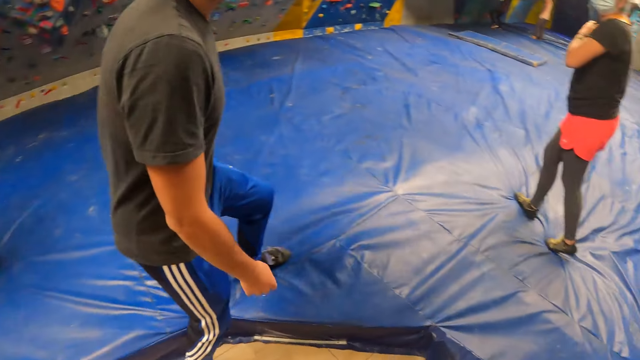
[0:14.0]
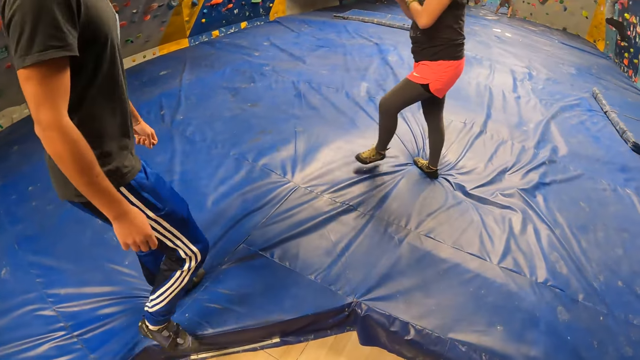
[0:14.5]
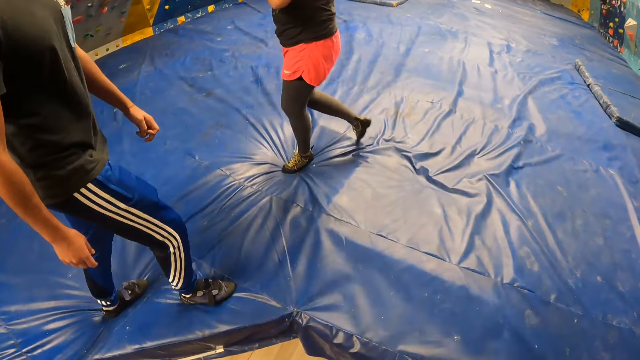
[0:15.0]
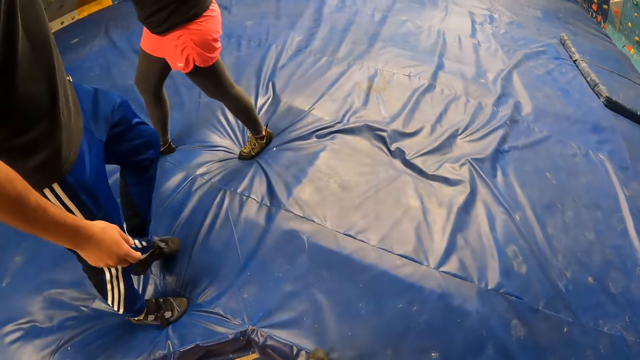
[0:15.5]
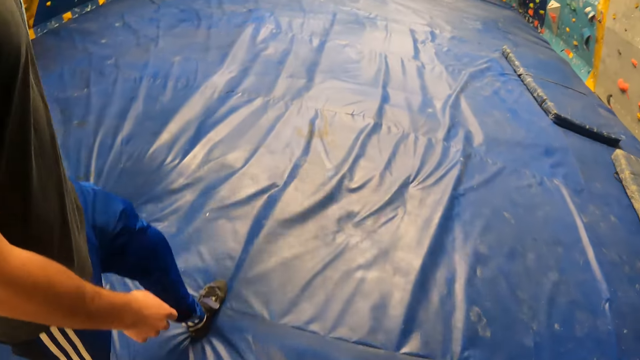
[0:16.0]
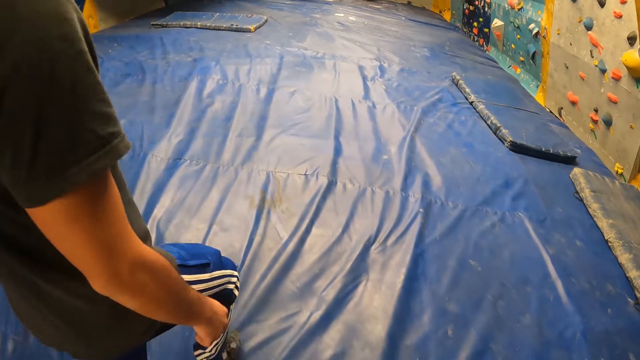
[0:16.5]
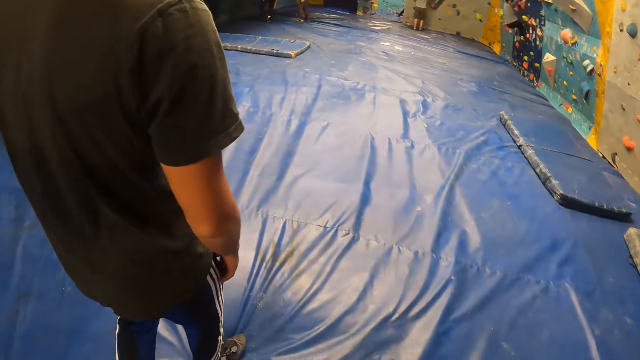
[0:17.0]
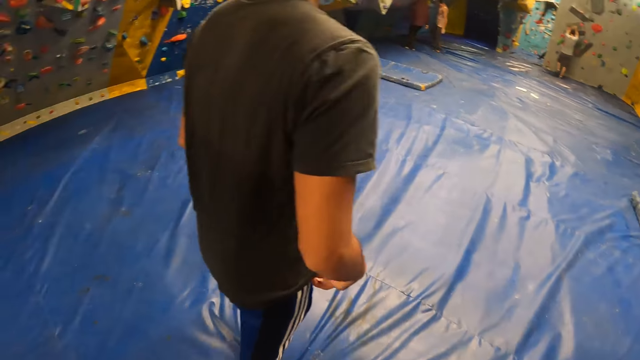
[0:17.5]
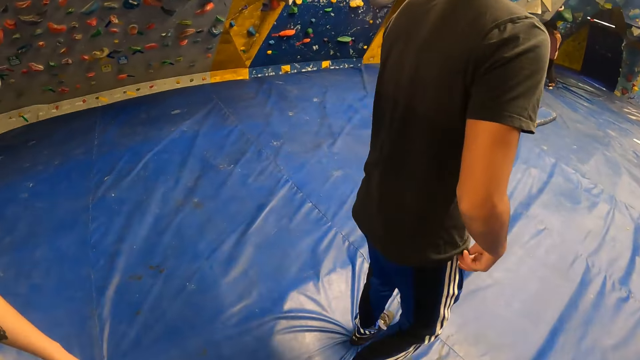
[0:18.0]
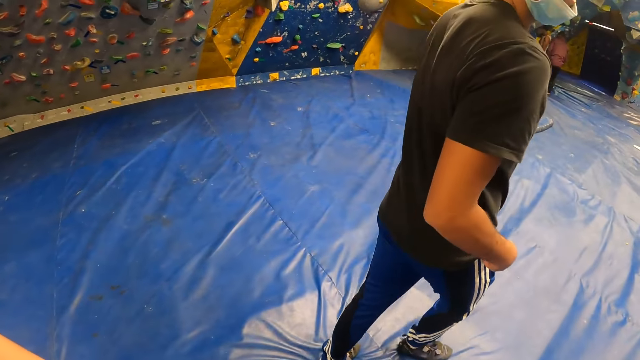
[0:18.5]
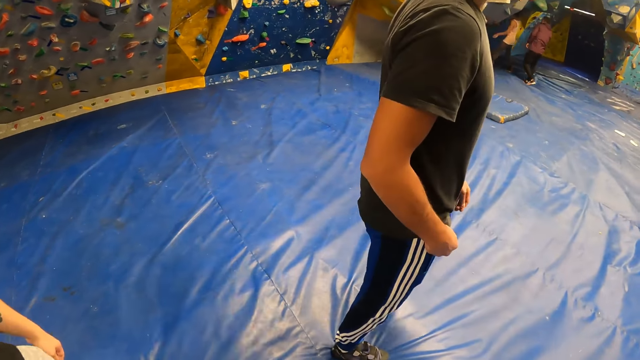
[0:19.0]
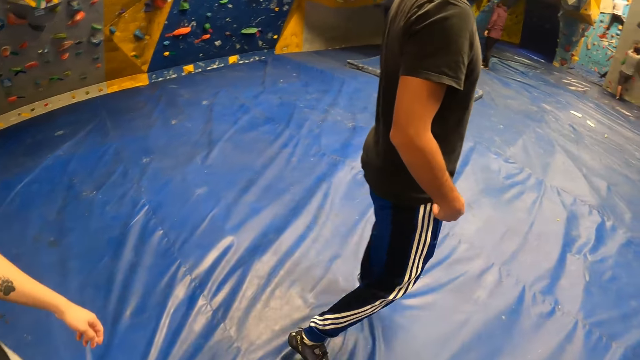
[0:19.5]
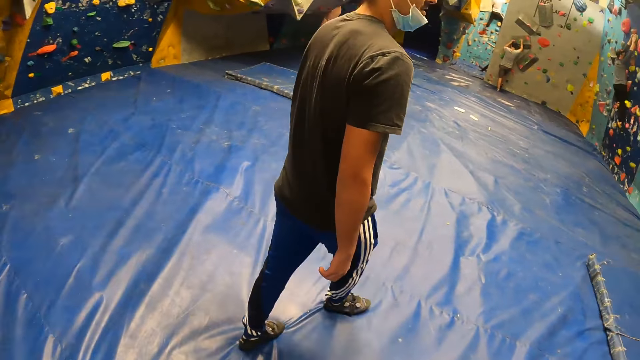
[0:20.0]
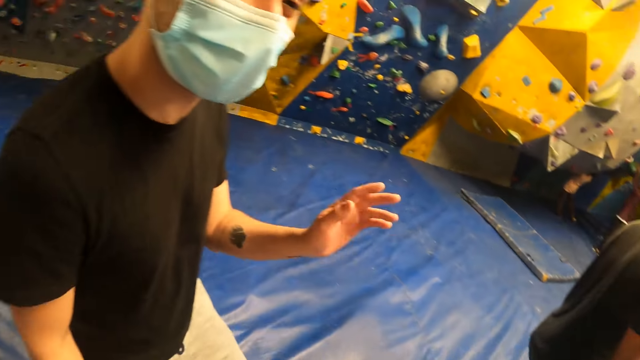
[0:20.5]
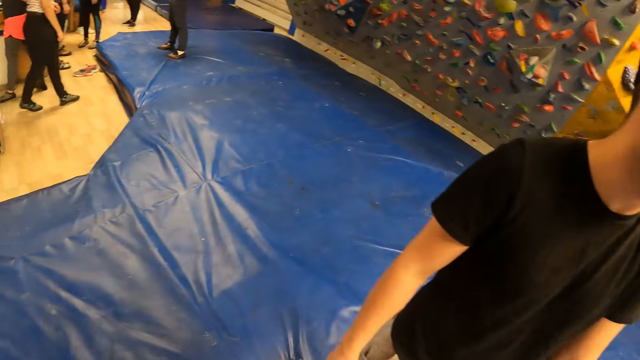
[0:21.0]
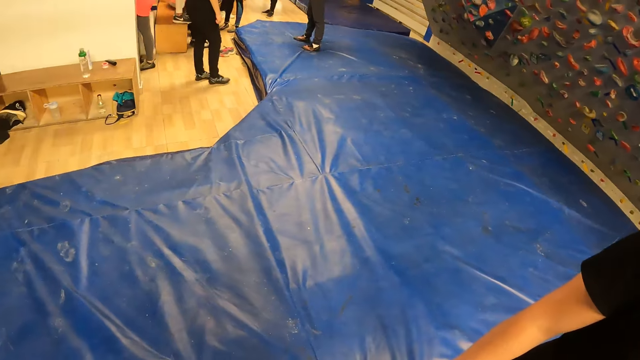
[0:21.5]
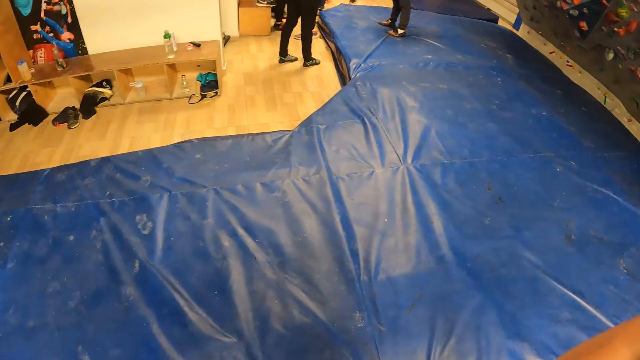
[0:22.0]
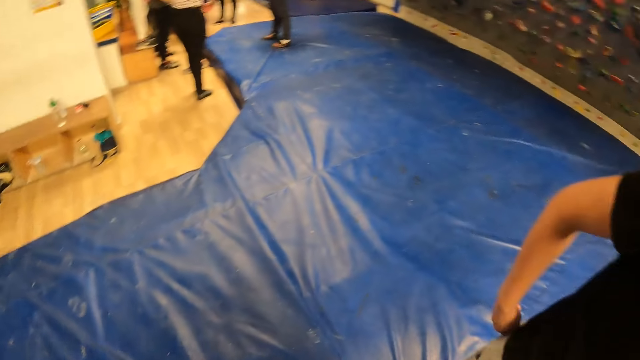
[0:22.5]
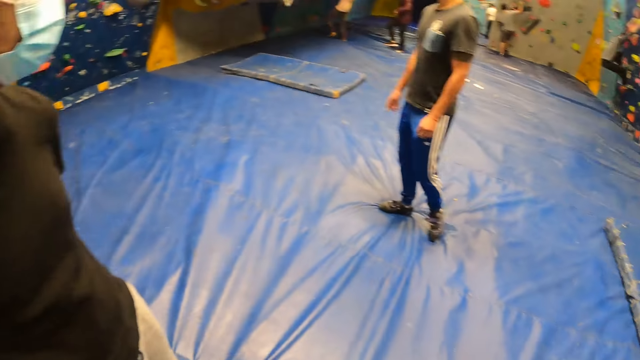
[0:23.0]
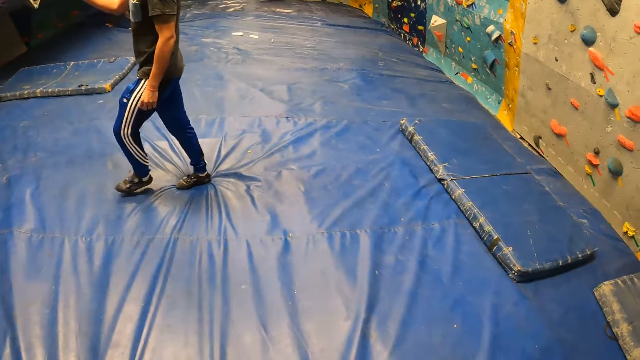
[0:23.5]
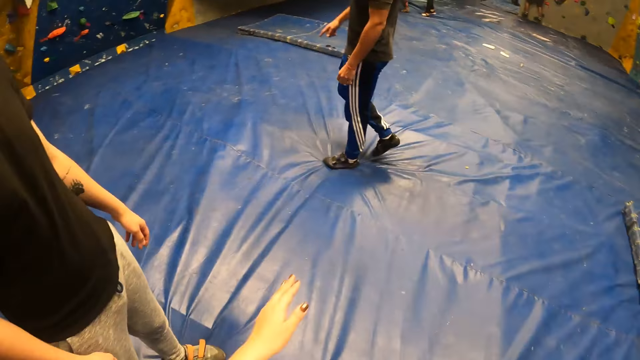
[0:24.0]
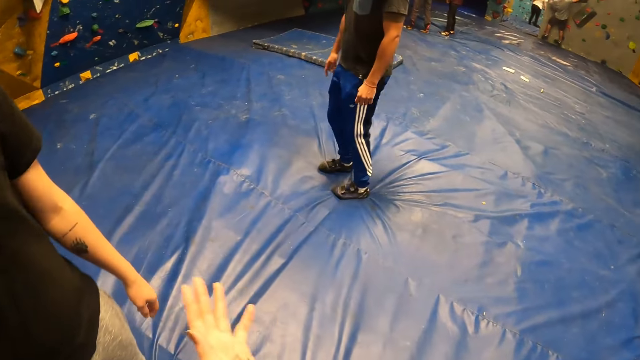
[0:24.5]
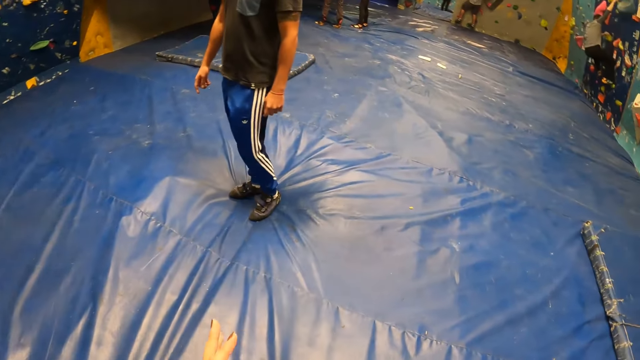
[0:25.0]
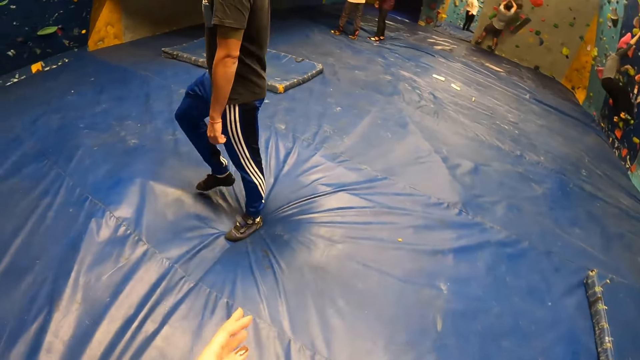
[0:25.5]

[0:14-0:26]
The camera wearer walks around.

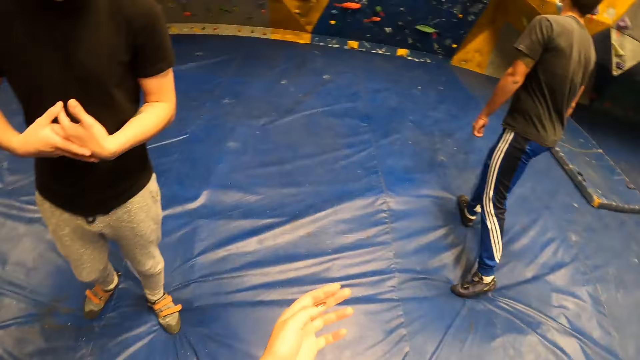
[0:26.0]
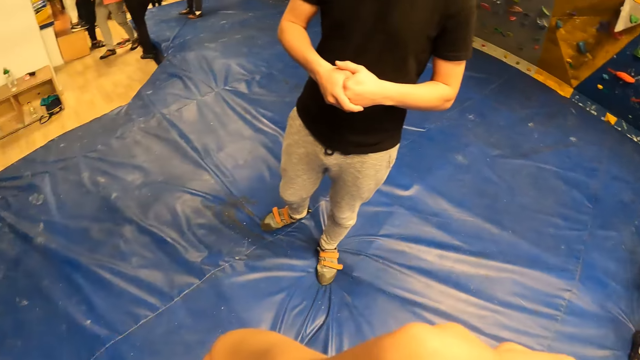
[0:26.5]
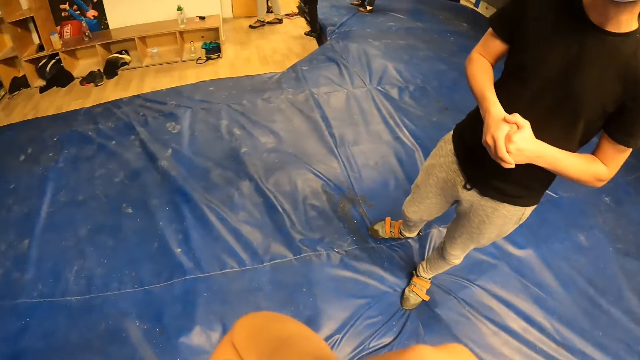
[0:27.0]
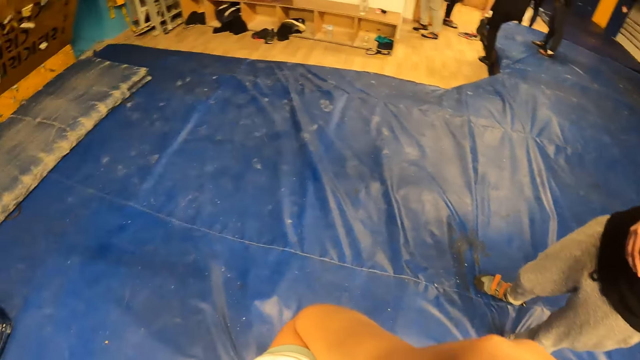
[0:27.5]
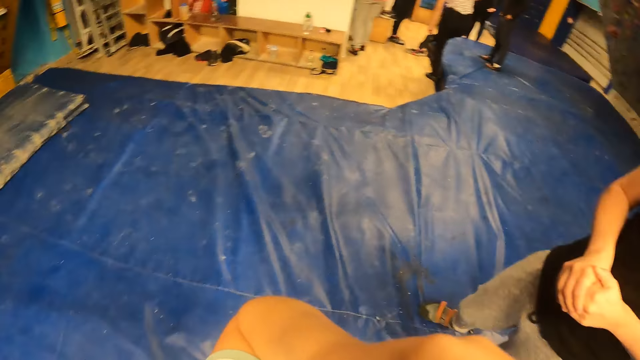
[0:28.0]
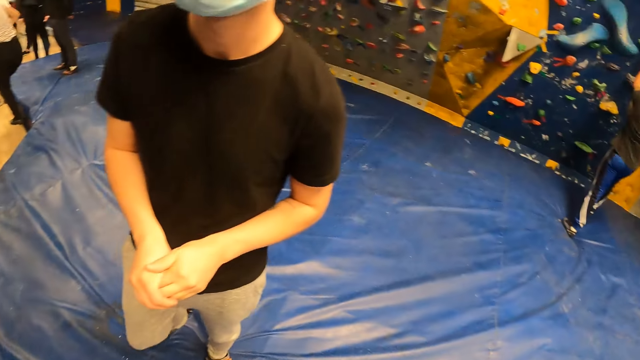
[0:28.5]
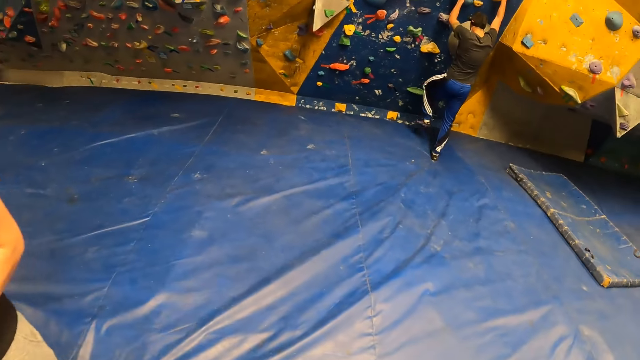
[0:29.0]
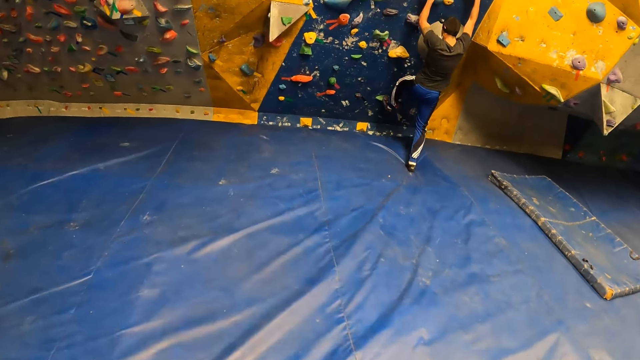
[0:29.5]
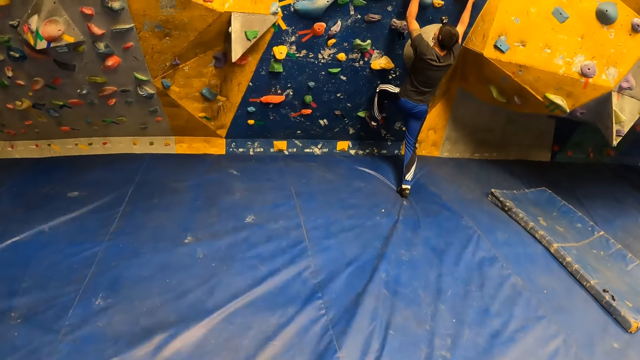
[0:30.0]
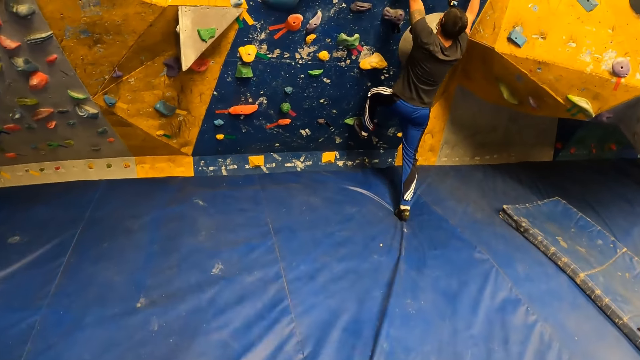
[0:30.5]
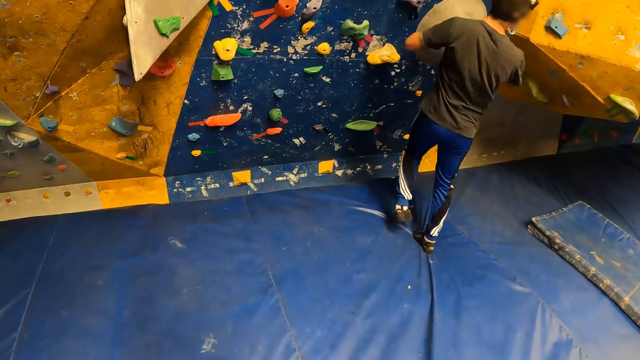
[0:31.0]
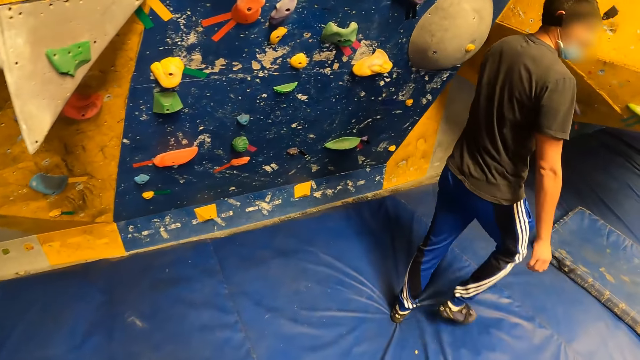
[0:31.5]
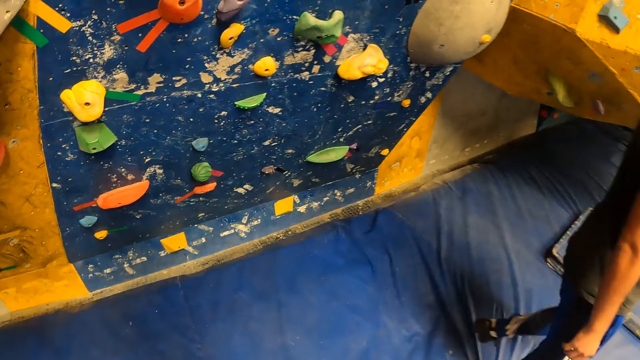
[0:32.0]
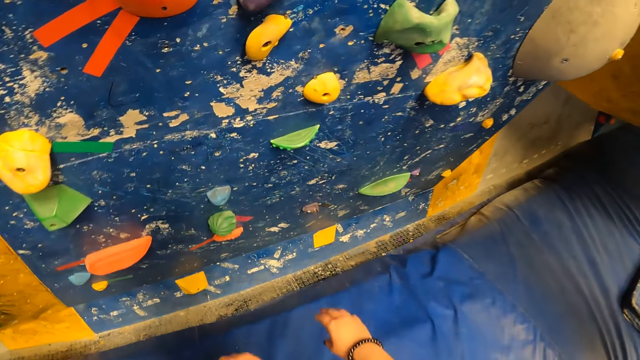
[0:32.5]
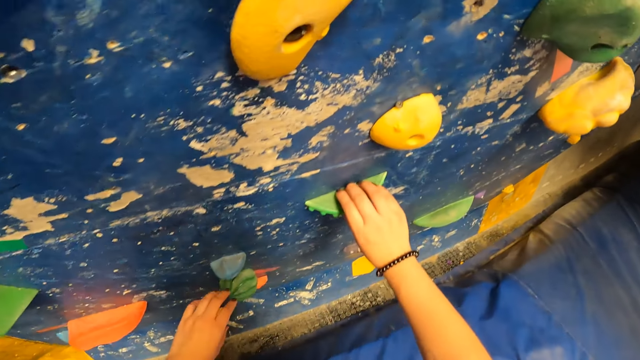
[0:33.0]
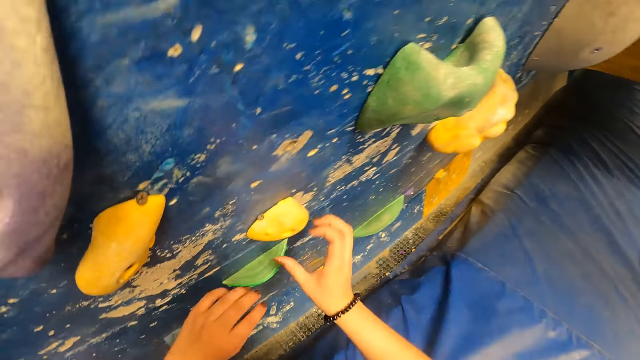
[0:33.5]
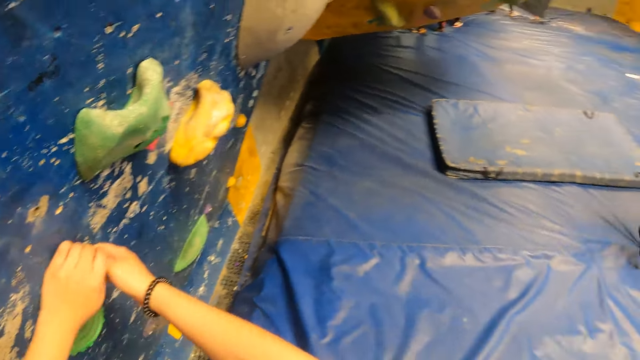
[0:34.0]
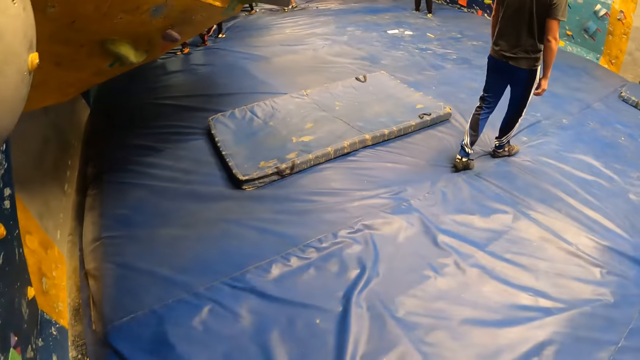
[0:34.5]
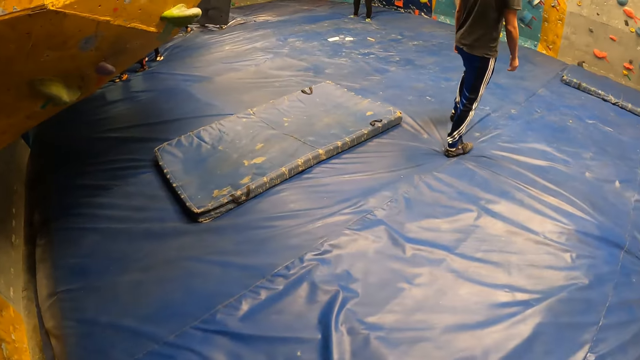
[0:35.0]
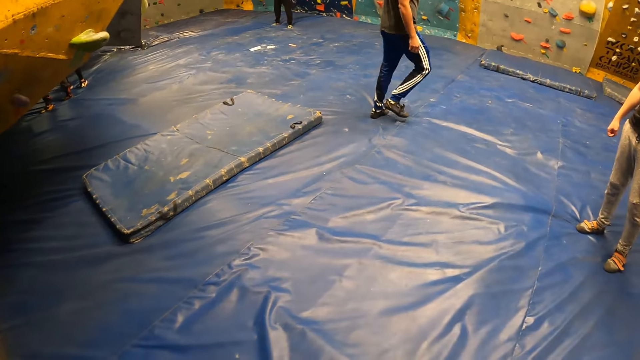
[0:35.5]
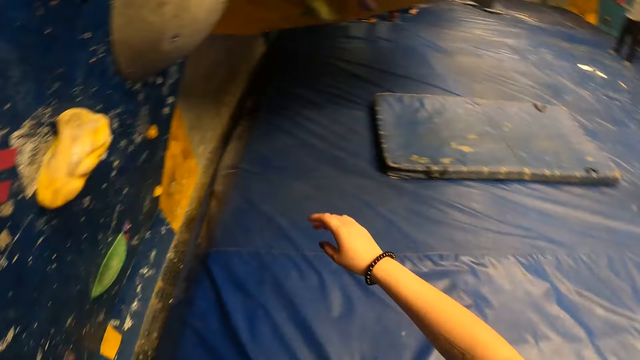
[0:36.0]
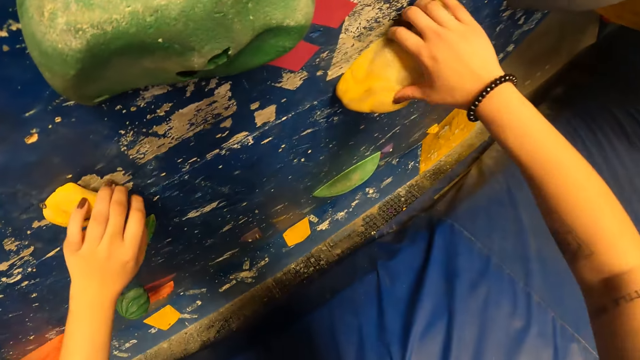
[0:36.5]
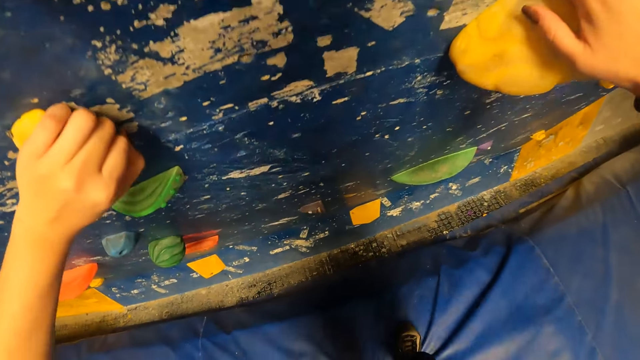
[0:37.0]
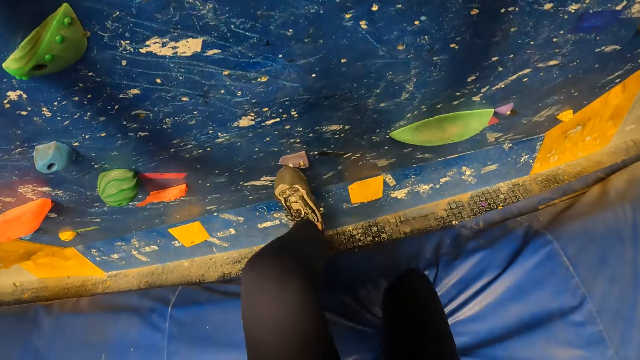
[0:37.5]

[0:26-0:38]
A man climbs the climbing stones on a wall. The camera wearer touches a climbing stone or indoor rock with her right hand. She touches the climbing stone with both hands. She climbs the indoor rocks.
